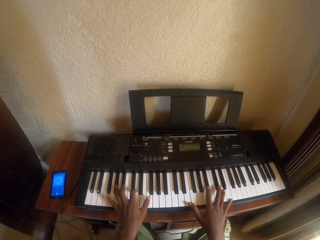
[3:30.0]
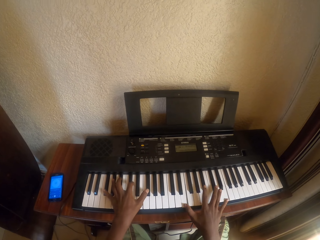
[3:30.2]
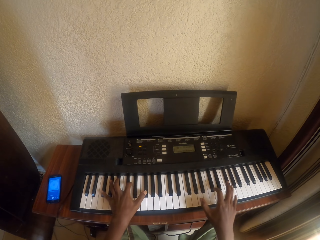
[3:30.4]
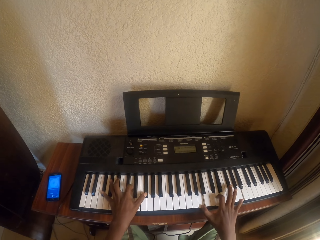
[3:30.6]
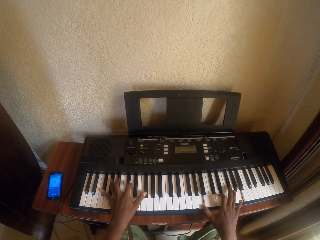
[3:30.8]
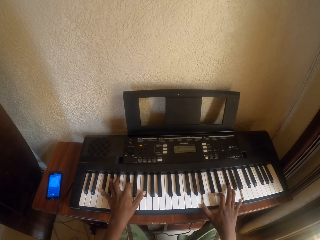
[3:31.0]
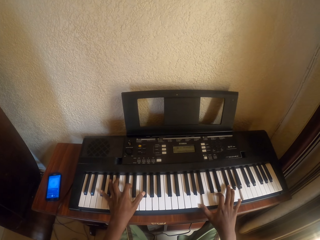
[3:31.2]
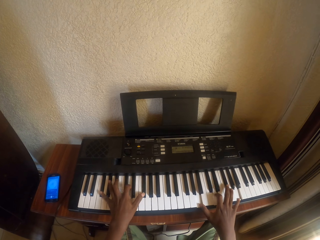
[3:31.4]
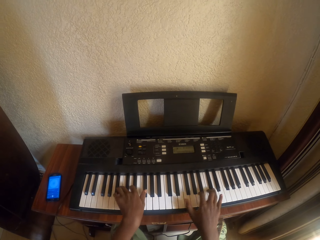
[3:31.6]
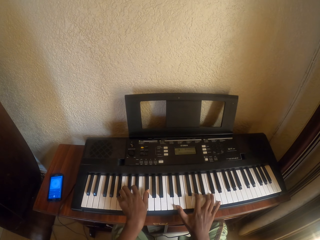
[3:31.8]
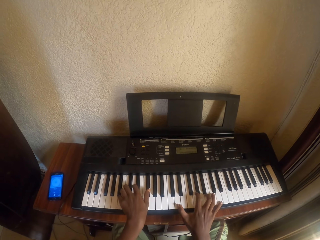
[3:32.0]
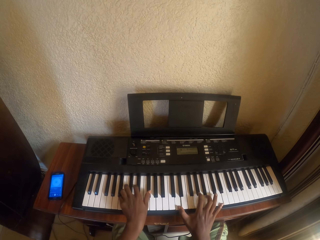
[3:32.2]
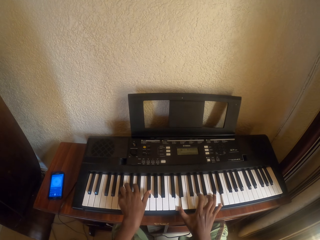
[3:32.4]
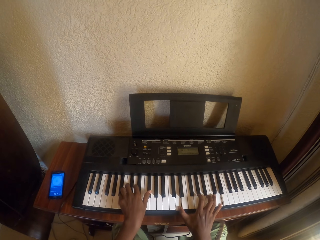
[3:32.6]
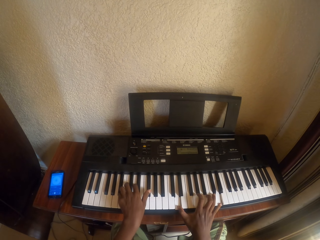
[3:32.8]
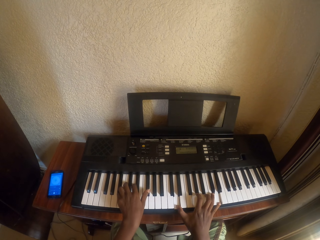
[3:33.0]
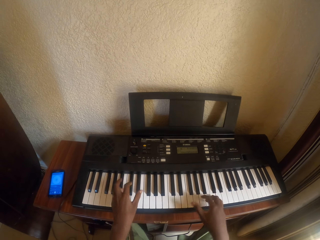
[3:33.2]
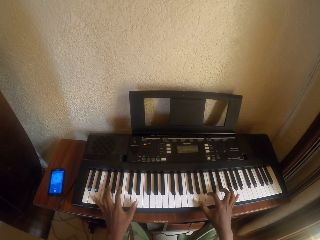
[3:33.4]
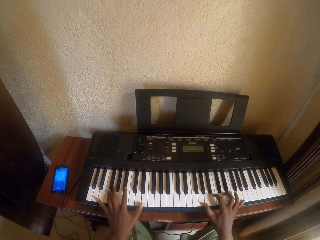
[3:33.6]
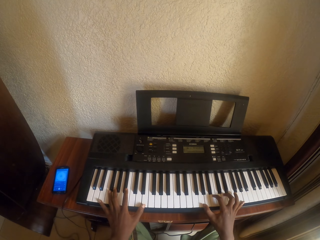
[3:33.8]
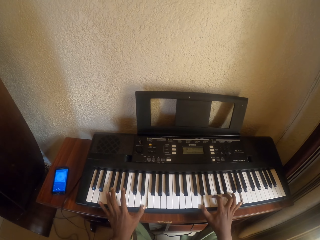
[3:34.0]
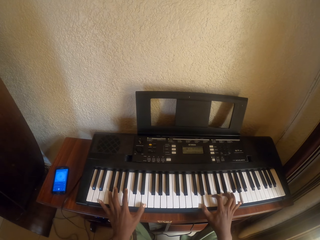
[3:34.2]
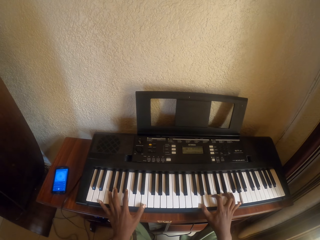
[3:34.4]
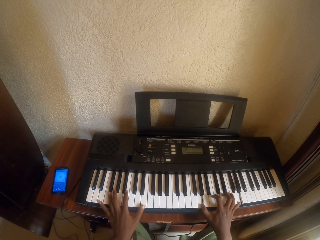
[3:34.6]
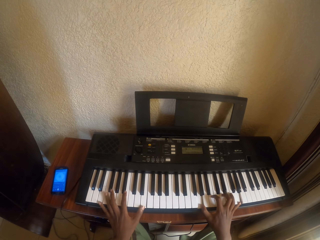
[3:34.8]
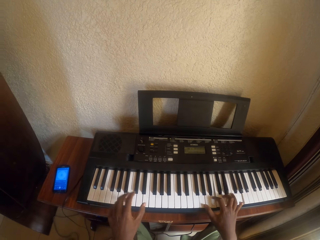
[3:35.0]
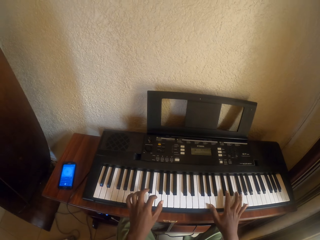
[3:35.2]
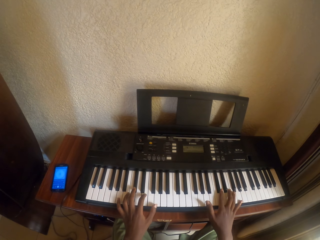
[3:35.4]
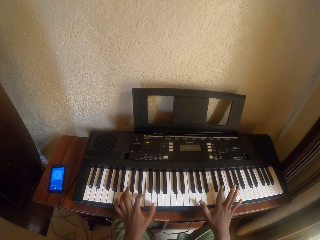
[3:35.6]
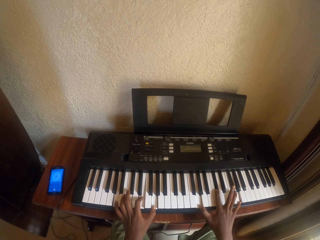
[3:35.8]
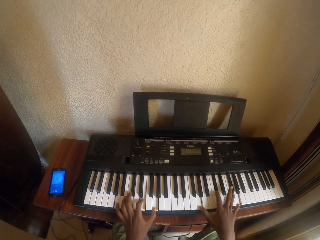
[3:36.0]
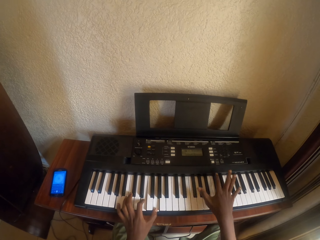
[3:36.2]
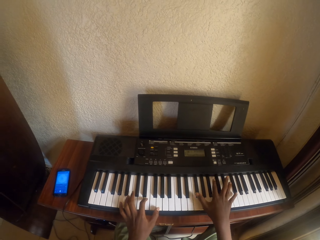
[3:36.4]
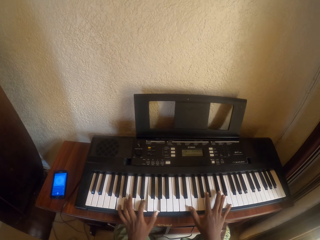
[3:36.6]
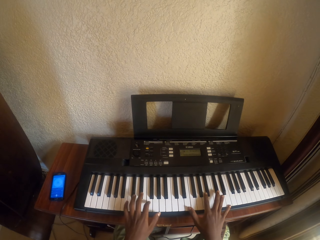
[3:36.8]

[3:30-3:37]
The camera wearer plays the piano keyboard with both hands.

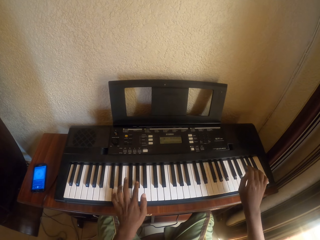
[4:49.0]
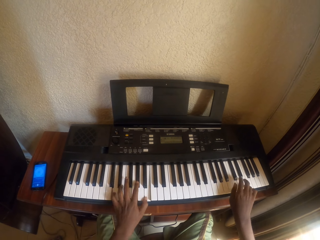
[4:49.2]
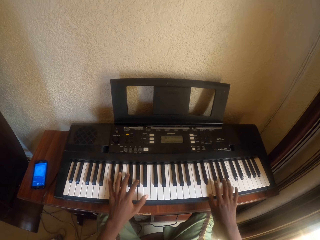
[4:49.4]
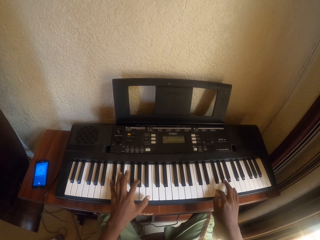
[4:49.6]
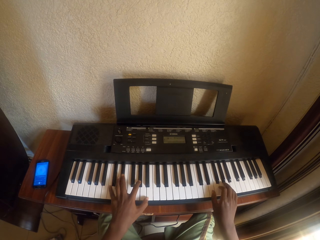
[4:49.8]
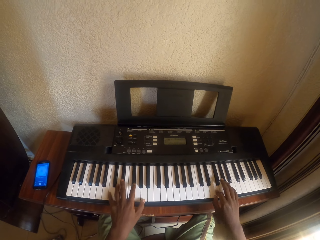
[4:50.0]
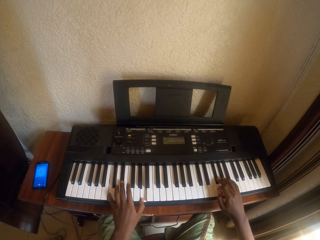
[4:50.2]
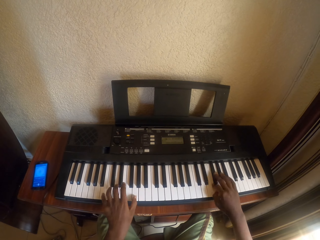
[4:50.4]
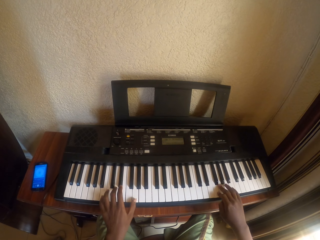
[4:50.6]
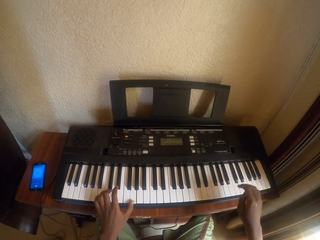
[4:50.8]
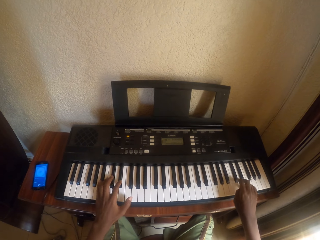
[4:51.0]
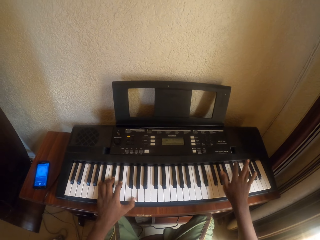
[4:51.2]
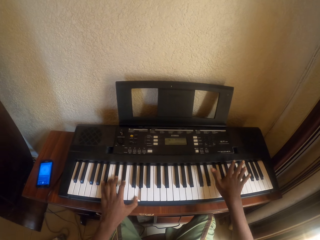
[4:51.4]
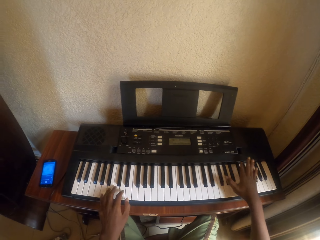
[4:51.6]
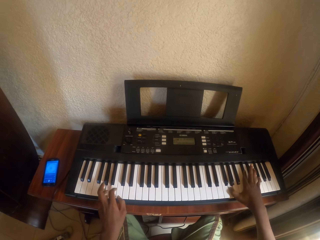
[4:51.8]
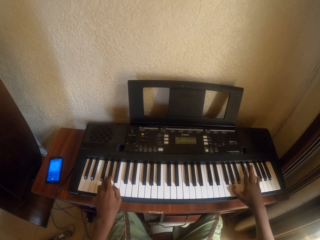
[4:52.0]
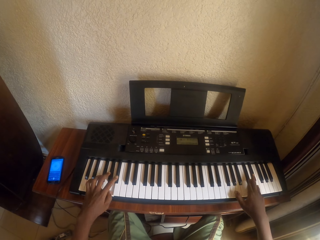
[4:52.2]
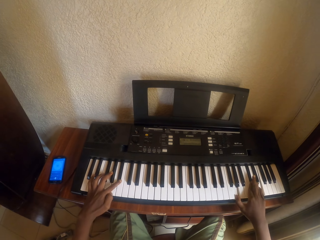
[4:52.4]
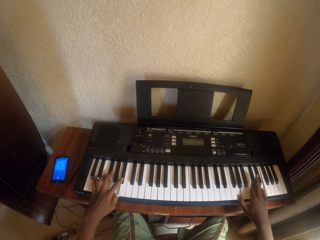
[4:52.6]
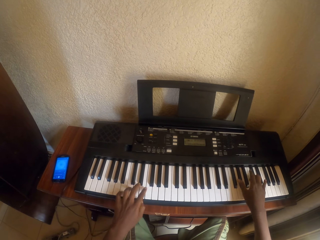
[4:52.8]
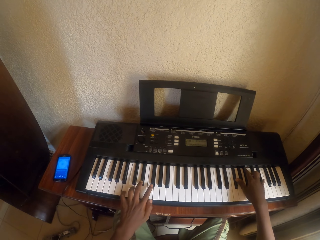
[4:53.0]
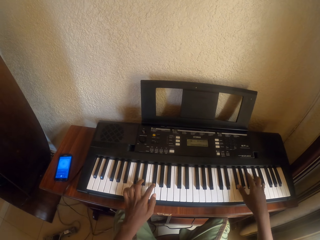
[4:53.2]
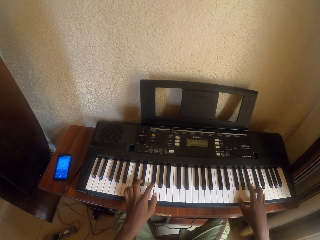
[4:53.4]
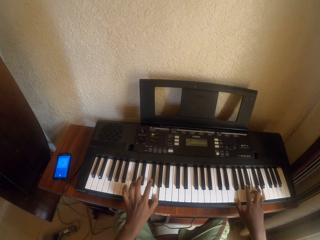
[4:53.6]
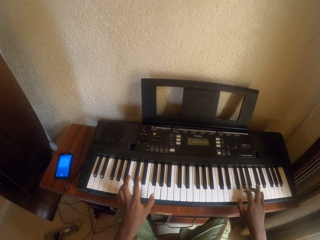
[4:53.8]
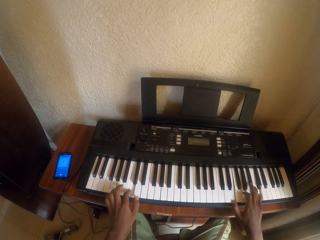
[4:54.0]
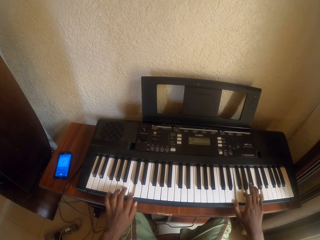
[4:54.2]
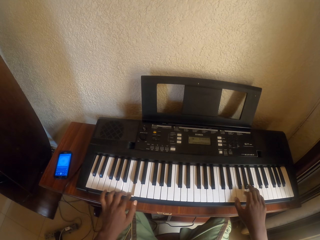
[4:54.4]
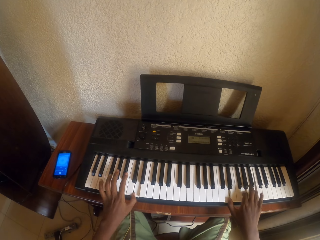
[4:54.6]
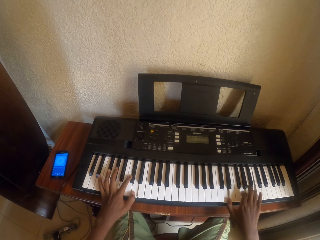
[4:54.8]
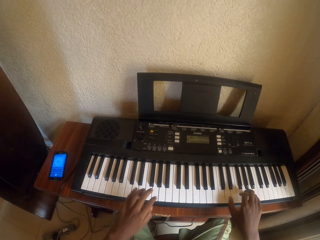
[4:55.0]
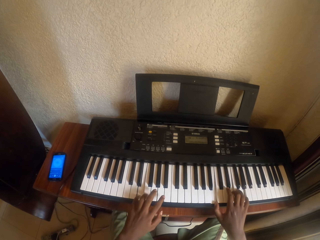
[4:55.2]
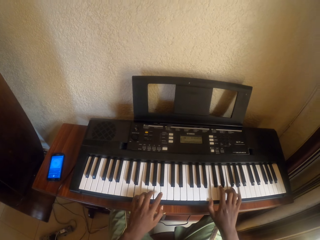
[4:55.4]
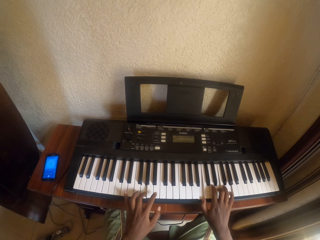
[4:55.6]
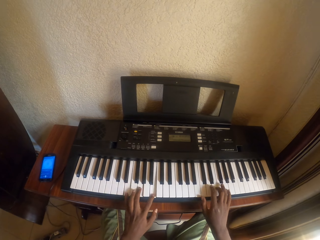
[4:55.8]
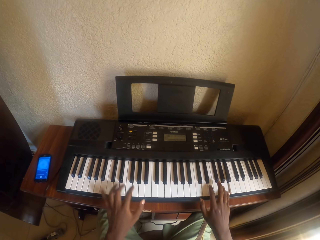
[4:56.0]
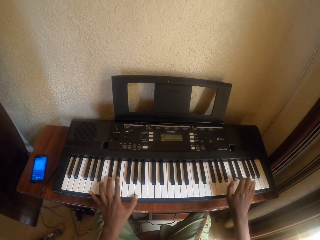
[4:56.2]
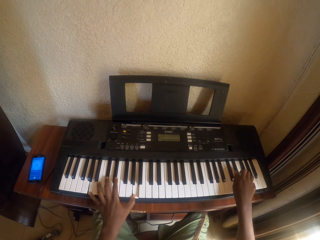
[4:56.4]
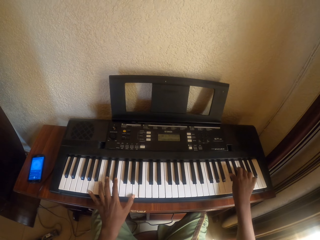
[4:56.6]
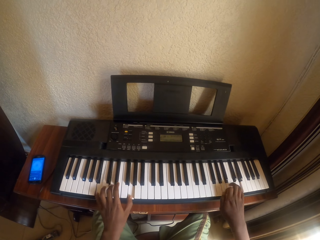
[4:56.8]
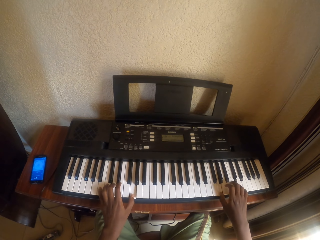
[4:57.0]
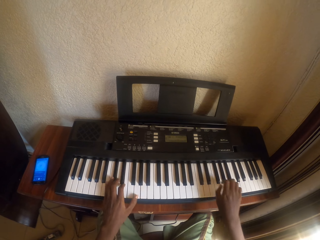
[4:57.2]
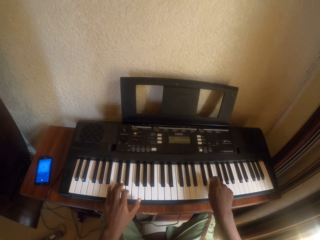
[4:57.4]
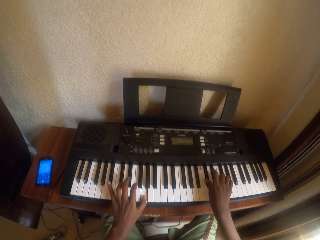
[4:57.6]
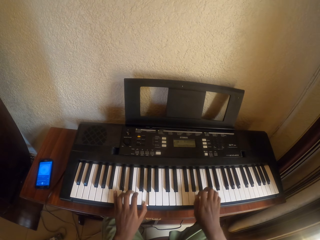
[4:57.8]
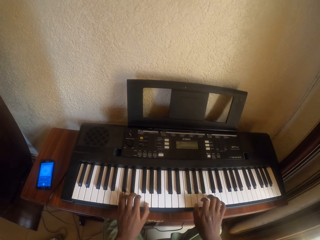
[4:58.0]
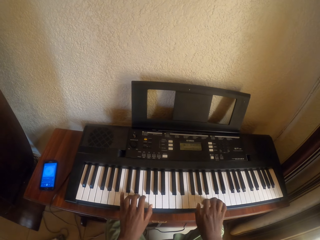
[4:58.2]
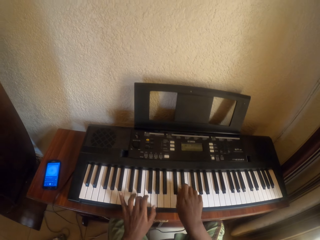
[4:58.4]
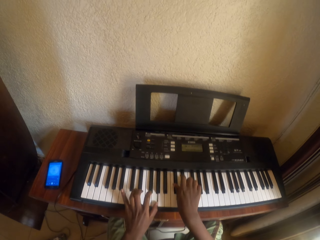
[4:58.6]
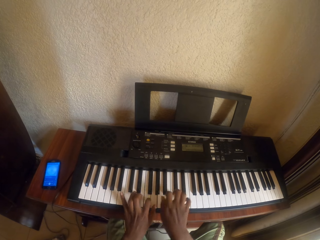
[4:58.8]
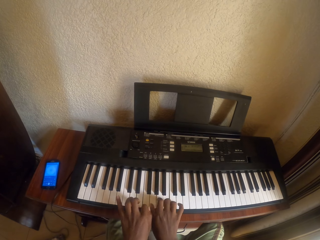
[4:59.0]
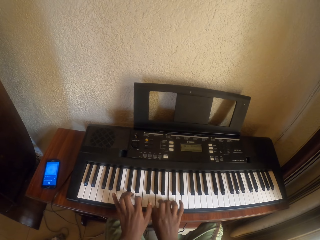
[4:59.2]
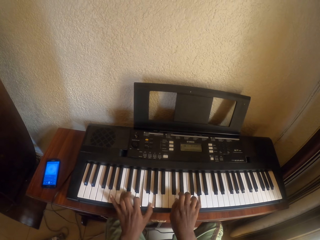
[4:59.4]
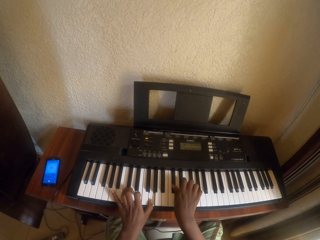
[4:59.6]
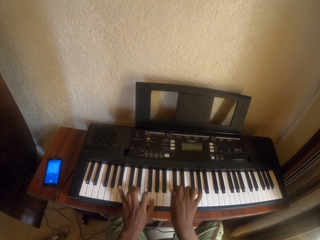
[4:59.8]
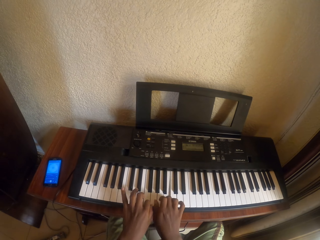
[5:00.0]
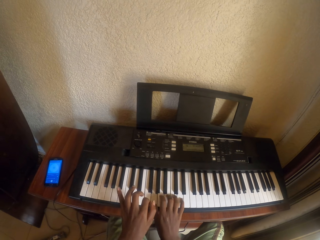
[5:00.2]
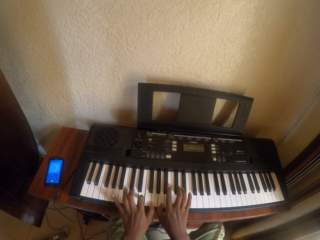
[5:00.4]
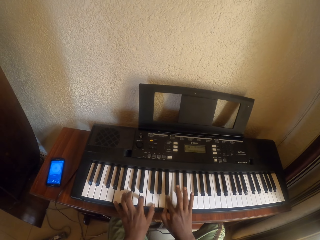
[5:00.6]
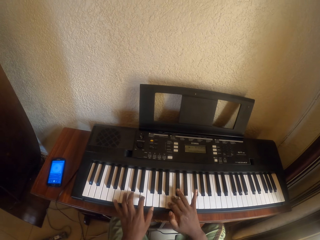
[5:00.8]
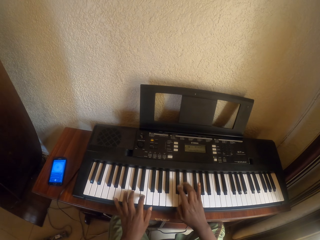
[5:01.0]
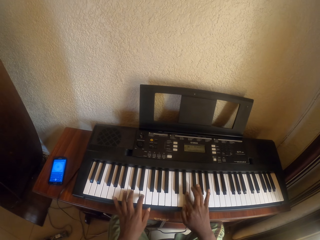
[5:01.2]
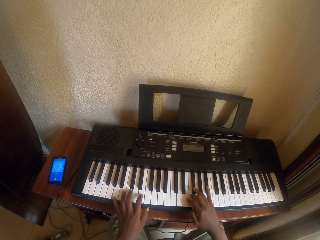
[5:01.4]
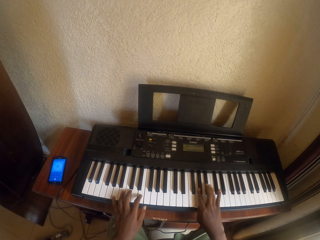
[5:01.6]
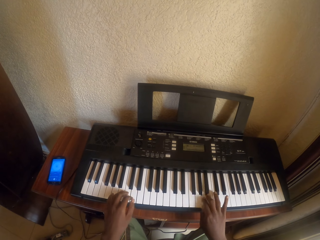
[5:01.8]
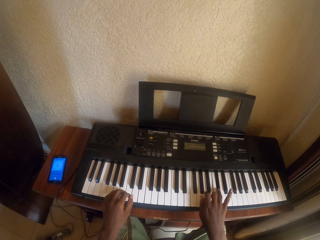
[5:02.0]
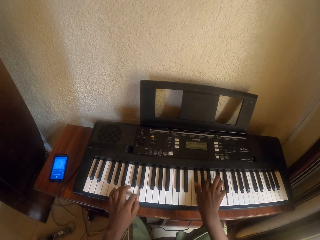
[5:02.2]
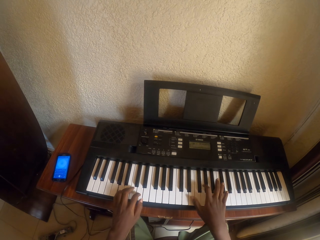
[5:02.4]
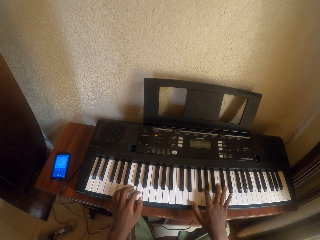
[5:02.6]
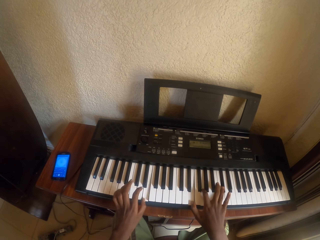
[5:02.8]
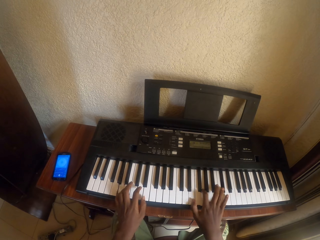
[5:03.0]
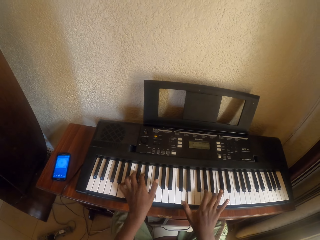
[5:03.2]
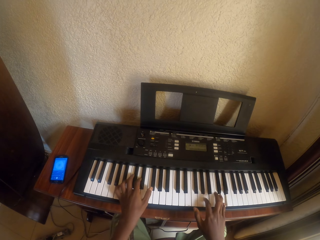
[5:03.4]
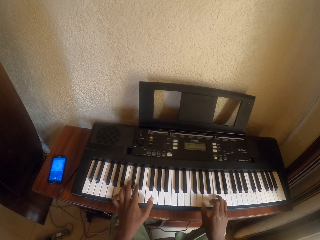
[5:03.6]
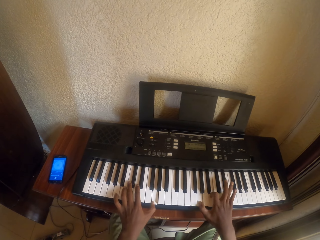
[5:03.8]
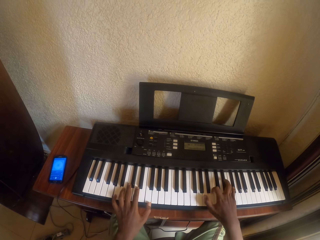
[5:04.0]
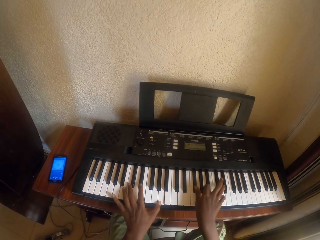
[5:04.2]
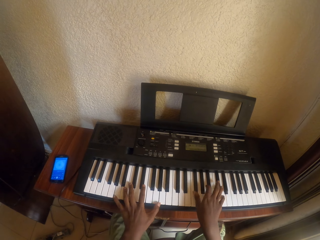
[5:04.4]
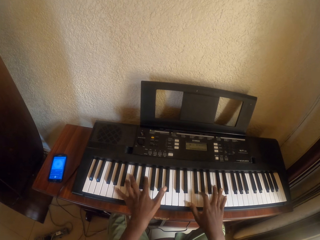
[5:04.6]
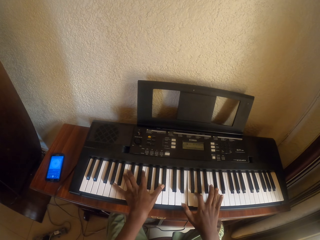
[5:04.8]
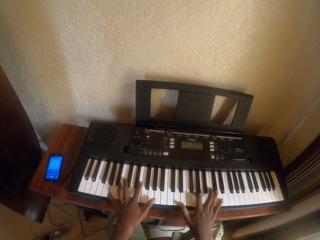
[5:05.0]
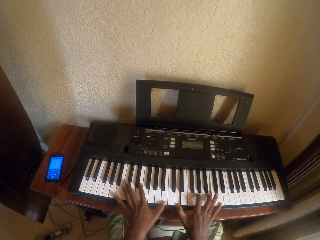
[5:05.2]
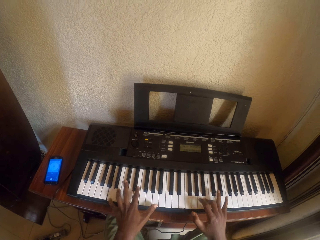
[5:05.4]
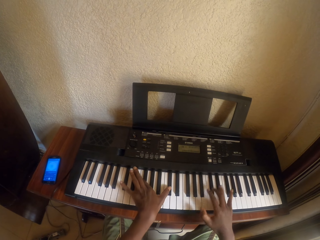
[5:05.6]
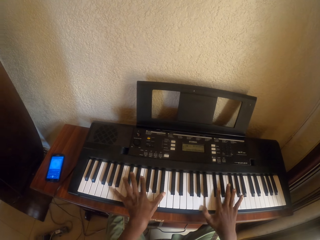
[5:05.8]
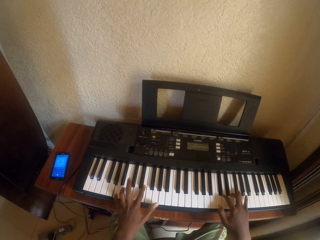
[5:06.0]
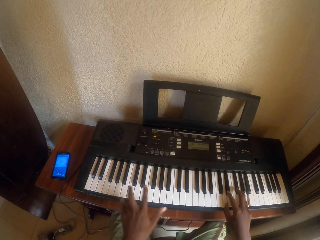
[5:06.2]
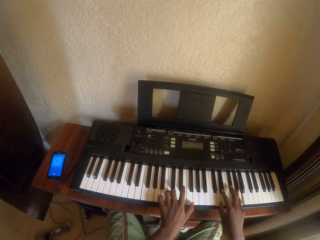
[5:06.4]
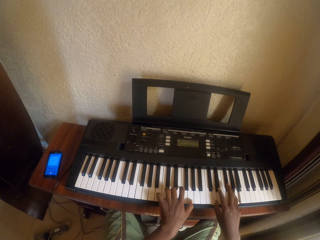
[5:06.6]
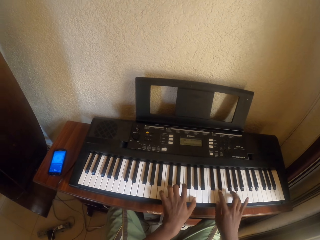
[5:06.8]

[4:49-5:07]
The camera wearer plays piano. They play piano repeatedly.
